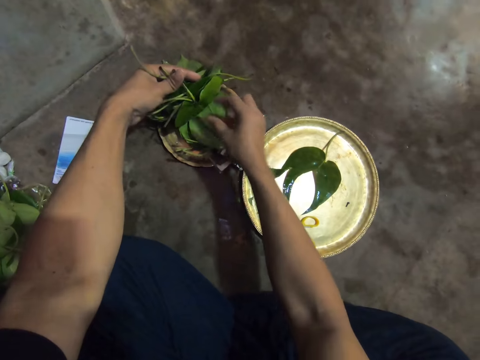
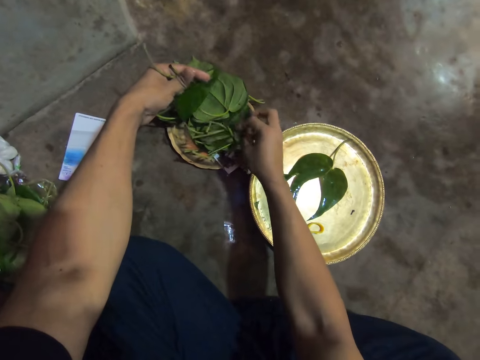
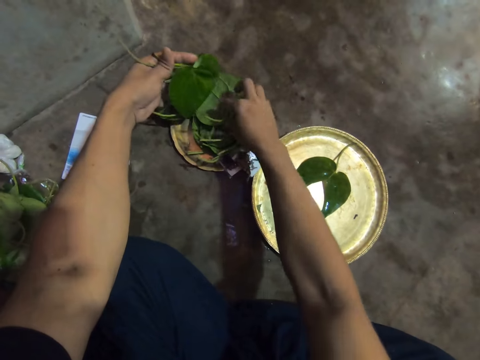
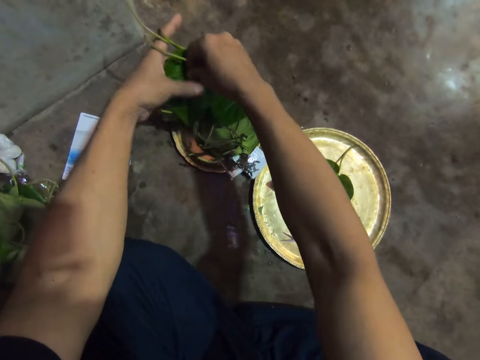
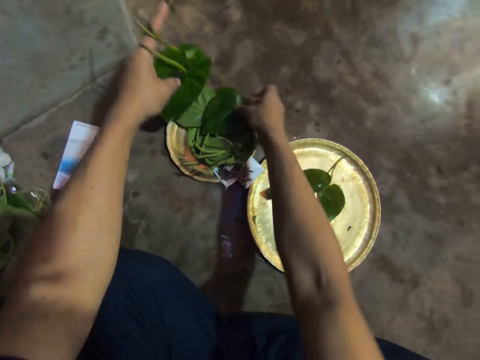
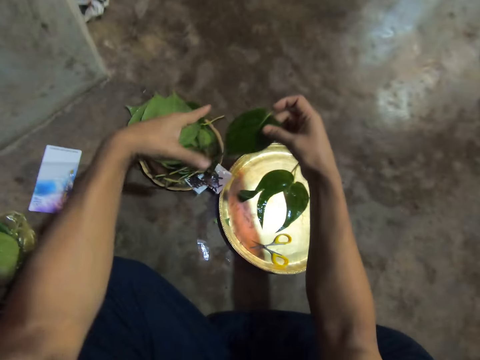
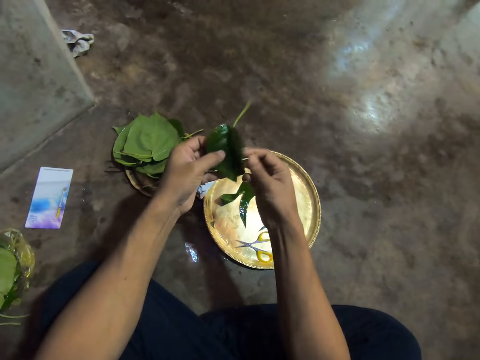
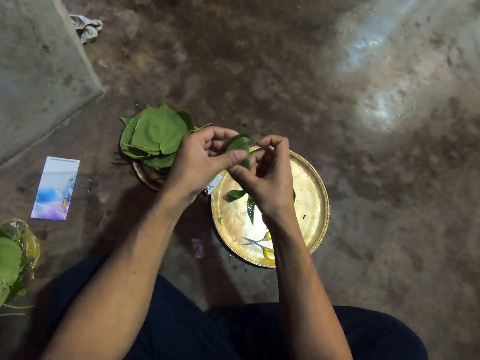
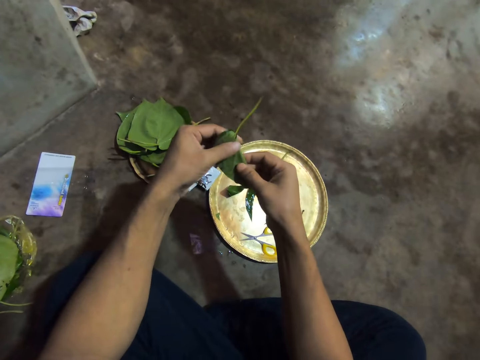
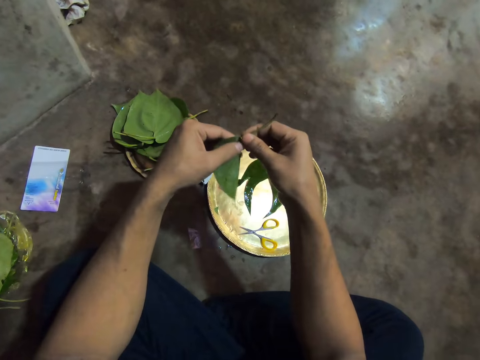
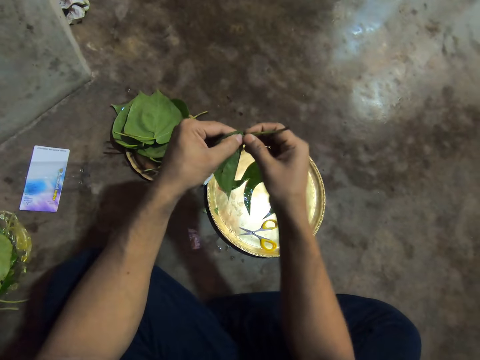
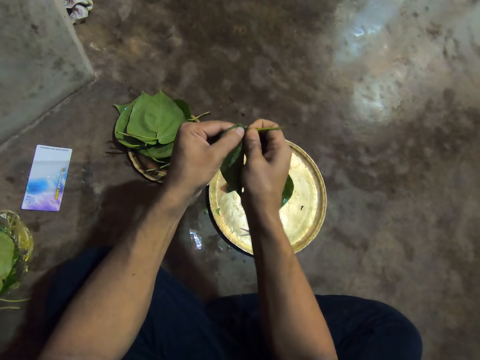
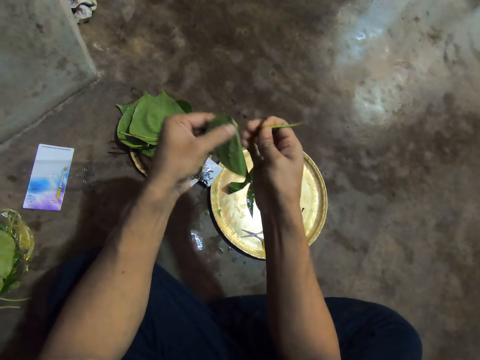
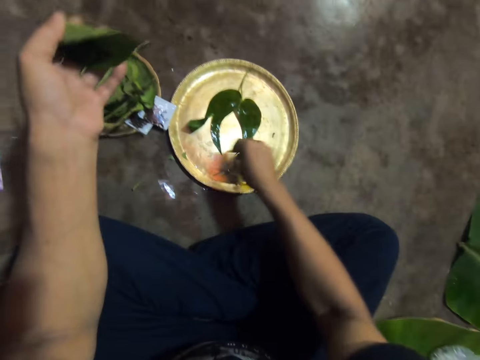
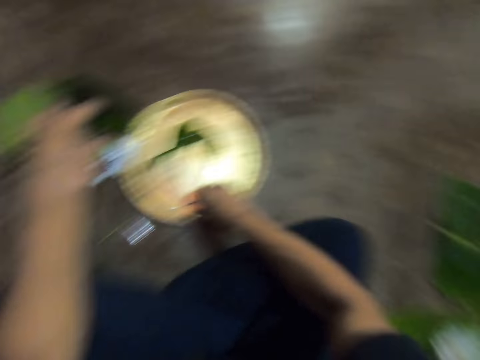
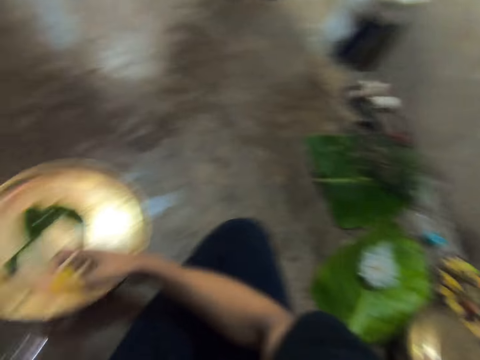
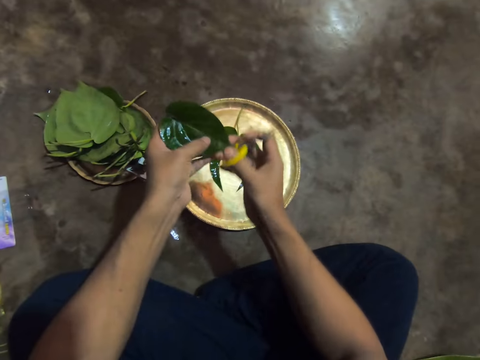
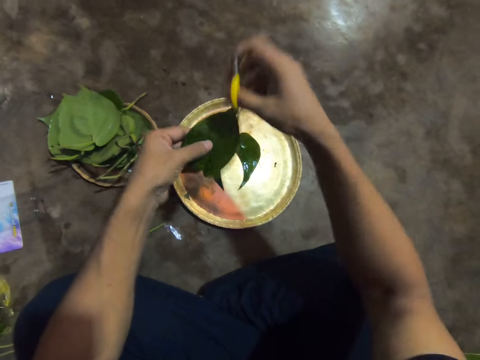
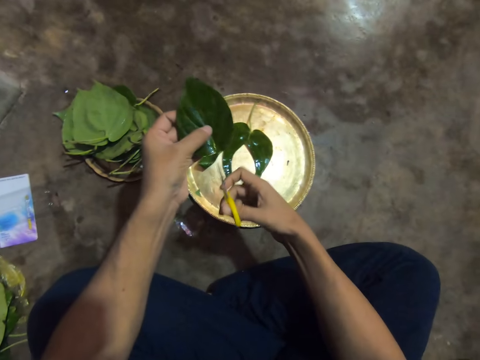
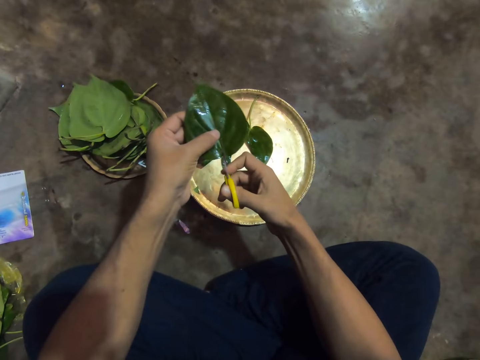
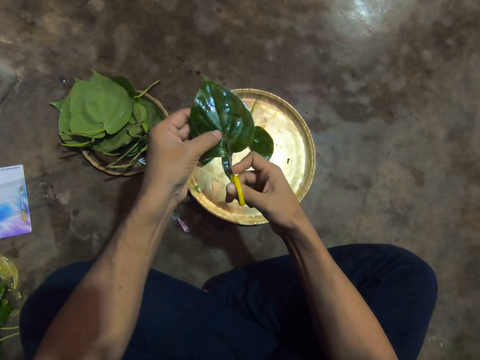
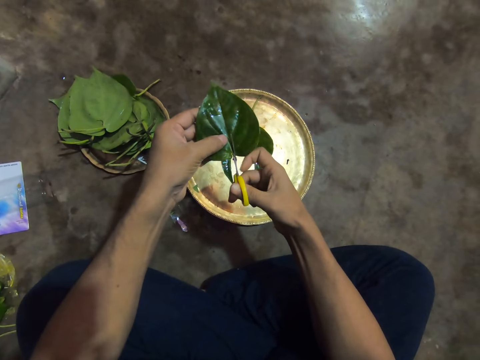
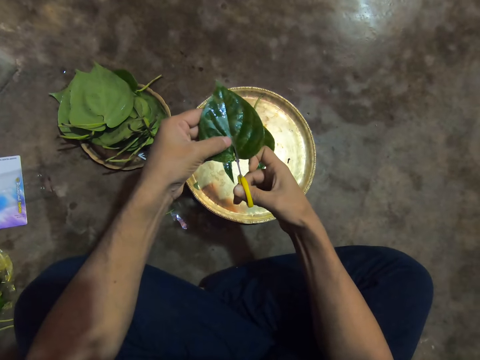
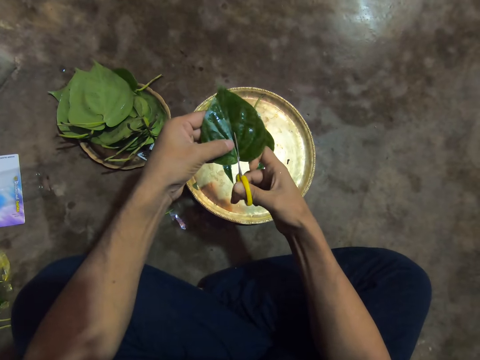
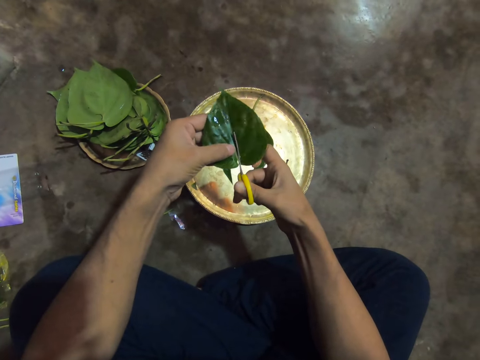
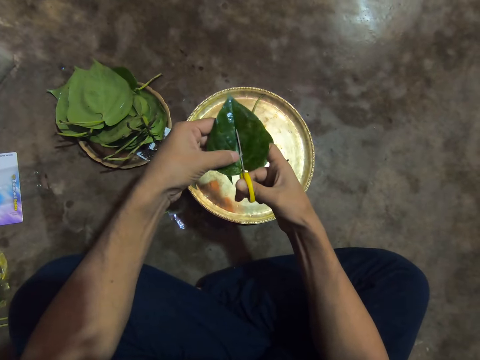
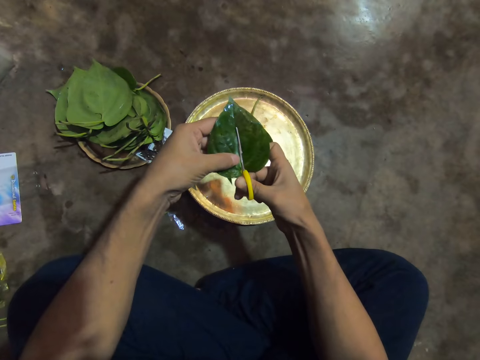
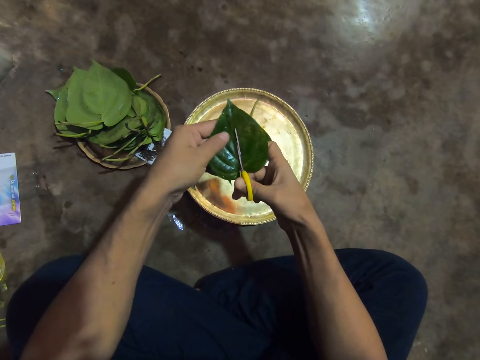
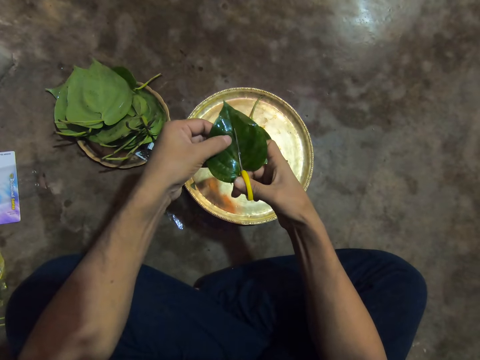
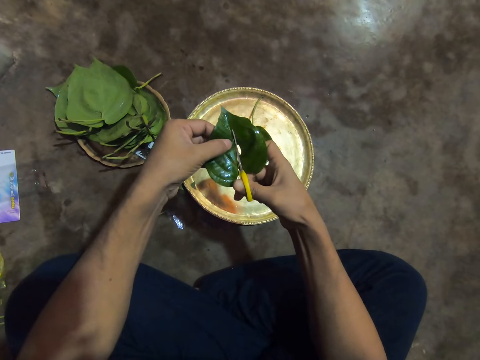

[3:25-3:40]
The camera wearer searches for a leaf in the tray. They adjust the leaves on the tray of leaves on the floor with his right hand. They place the leaves in his left hand onto the tray of leaves on the floor. They pick up a leaf from the tray of leaves on the floor with his right hand. They wrap the leaf with both hands. They hold the leaf with both hands. They fold the leaf. They cut the stalk of the leaf with his right hand. They drop the stalk onto the floor. They pick up the pair of scissors from the tray on the floor with his right hand. They adjust the leaf in his left hand with his right hand. They turn the leaf with her right hand. They cut the leaf in his left hand with the pair of scissors in his right hand.

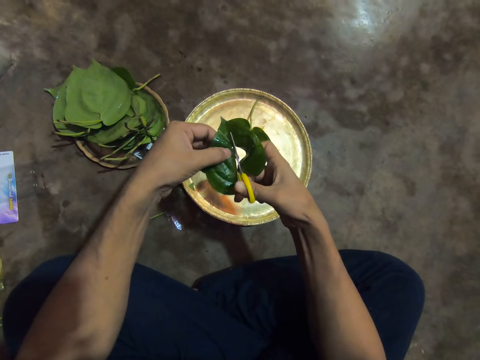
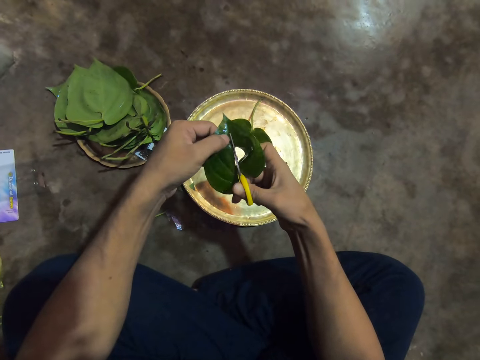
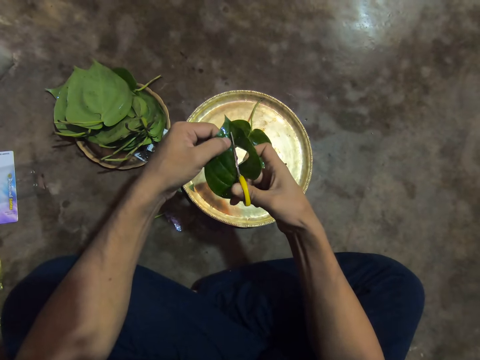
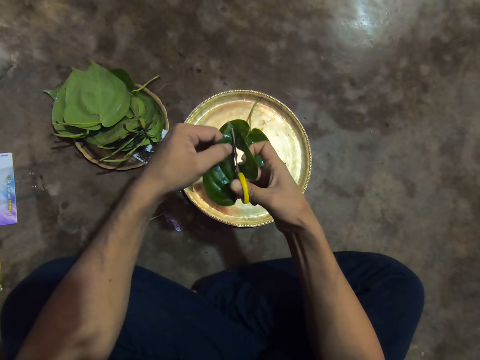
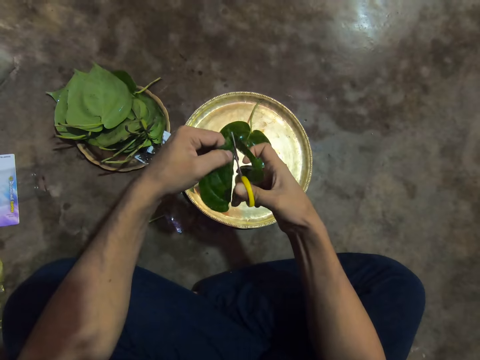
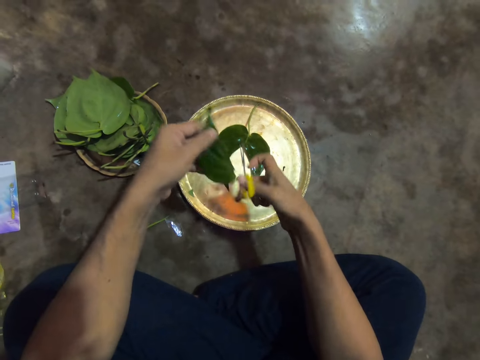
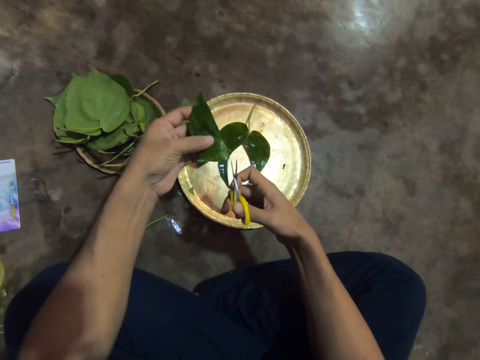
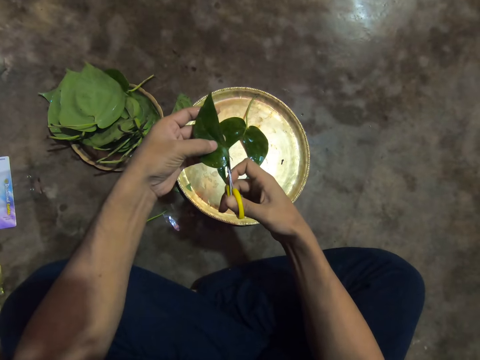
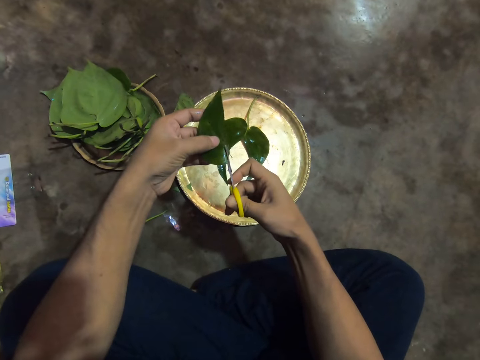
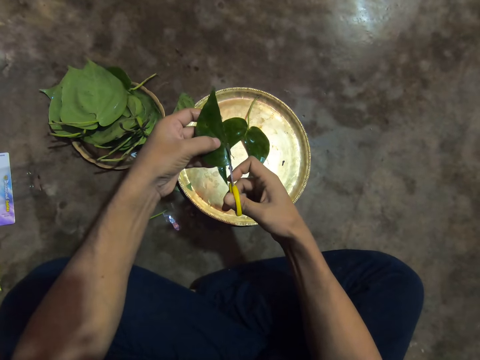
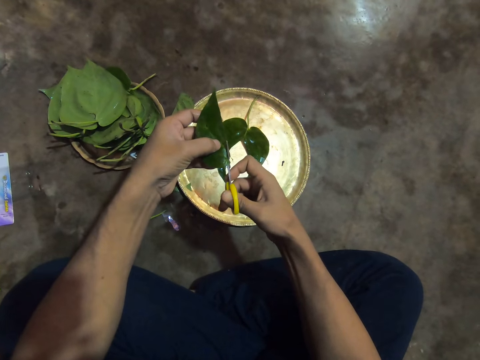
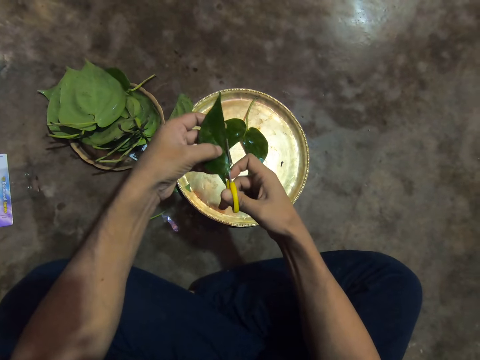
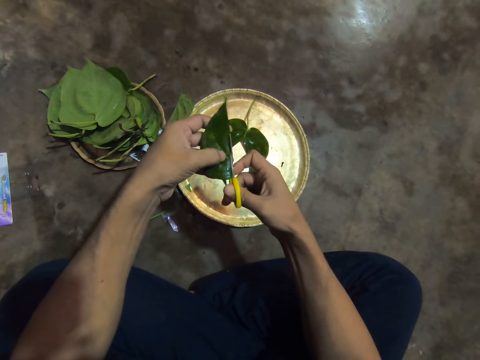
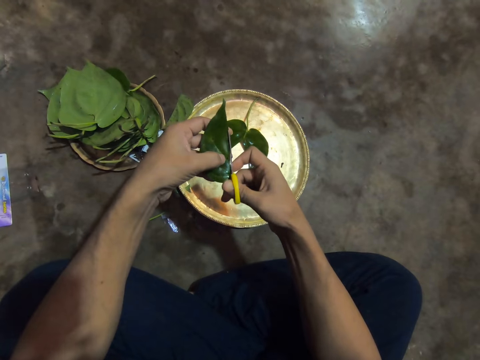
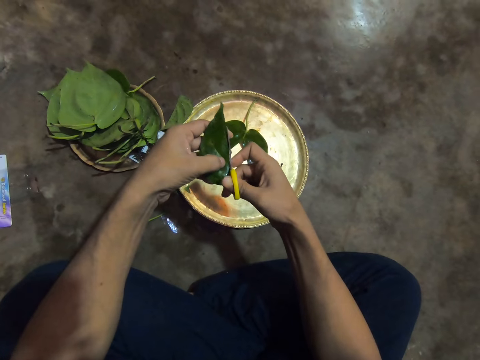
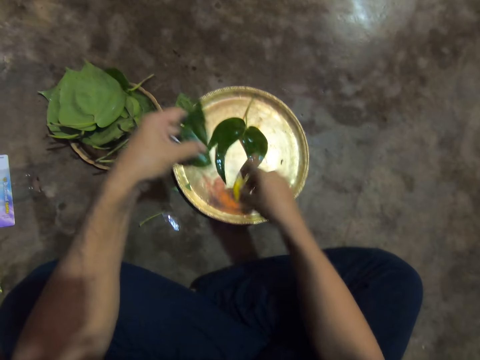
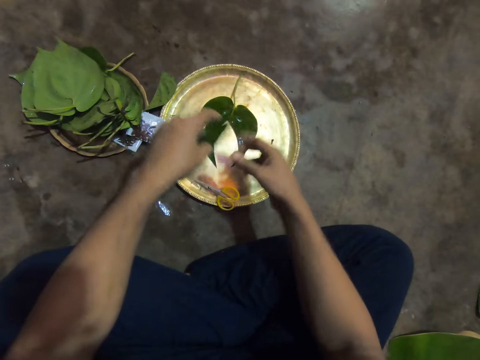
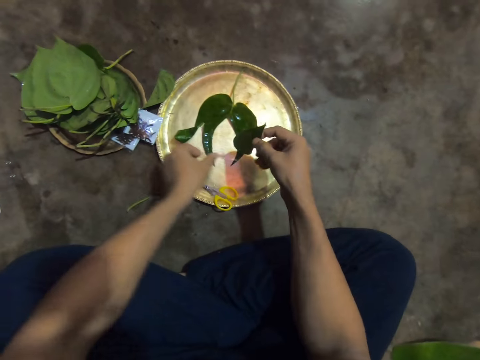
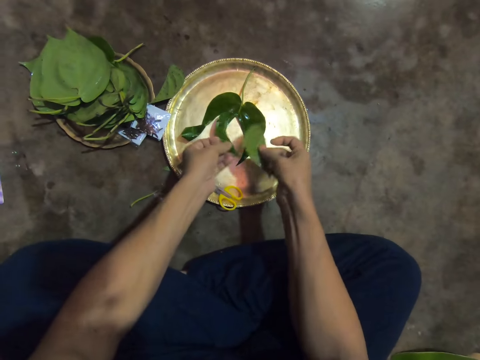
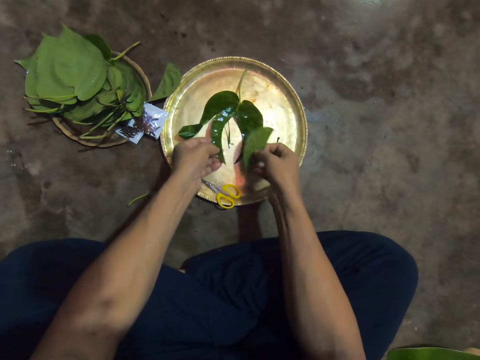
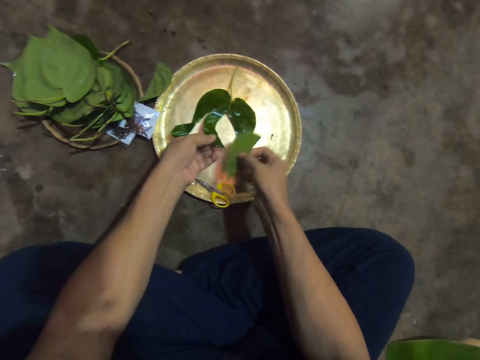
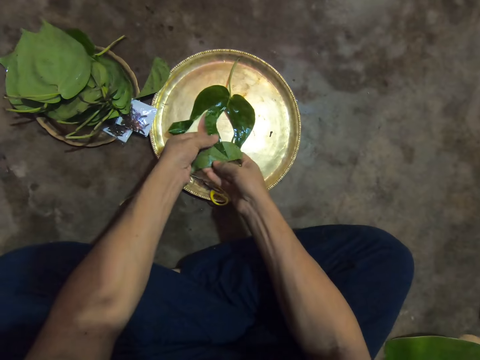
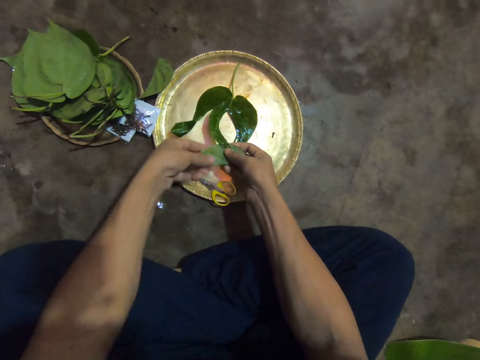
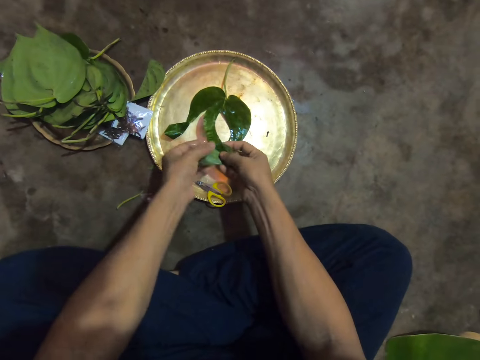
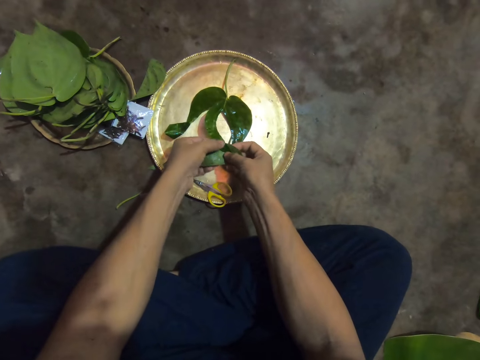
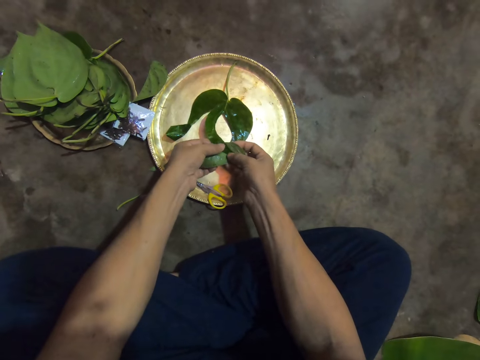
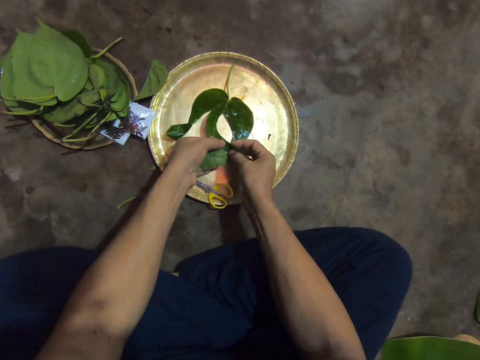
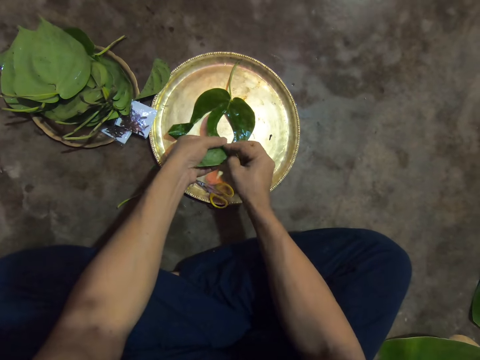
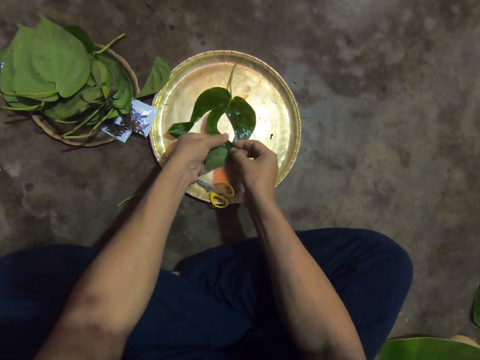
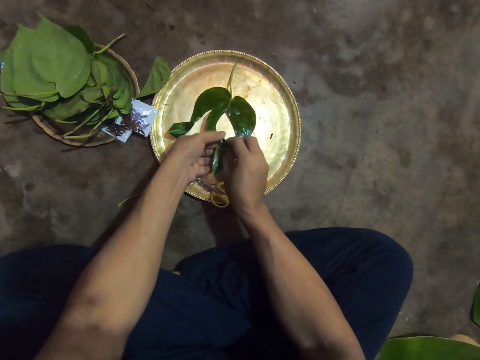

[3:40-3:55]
The camera wearer drops a piece of leaf in a tray. They cut the leaf with a pair of scissors. They place the pair of scissors onto the tray on the floor. They pass the leaf in his left hand to his right hand. They hold a piece of leaf with her right hand. They pick up the leaf from the tray on the floor with his left hand. They wrap the leaves together with both hands. They attach the pieces of leaves together.
